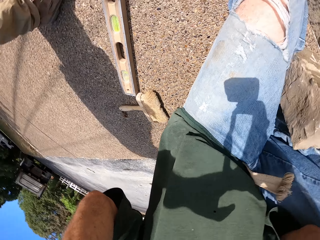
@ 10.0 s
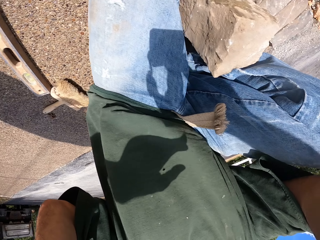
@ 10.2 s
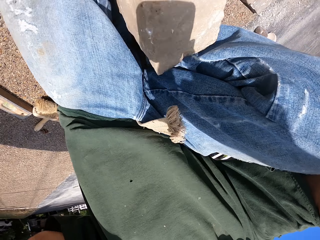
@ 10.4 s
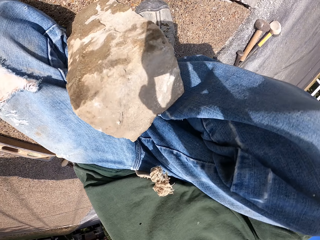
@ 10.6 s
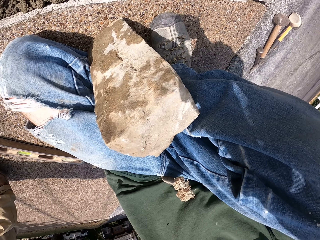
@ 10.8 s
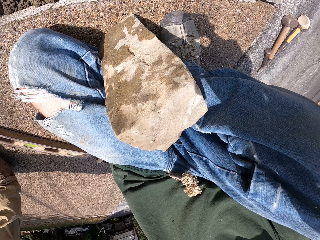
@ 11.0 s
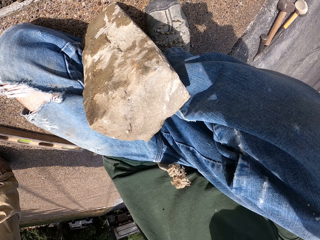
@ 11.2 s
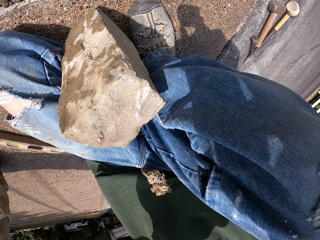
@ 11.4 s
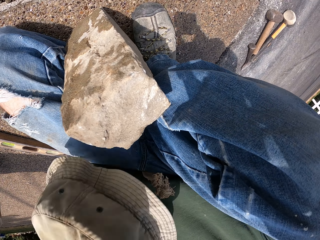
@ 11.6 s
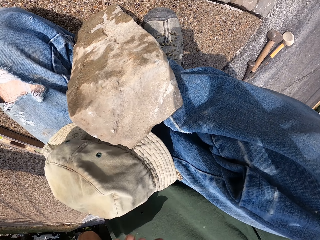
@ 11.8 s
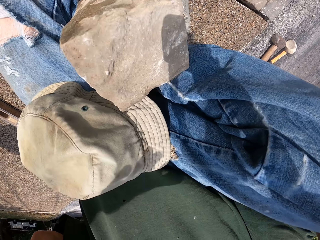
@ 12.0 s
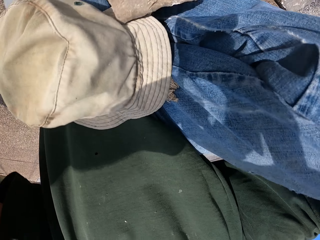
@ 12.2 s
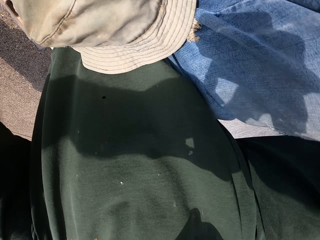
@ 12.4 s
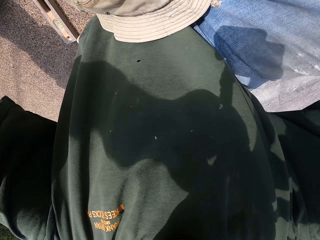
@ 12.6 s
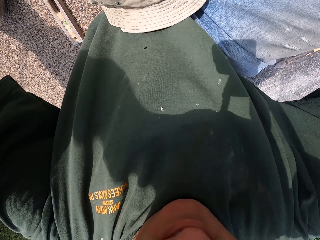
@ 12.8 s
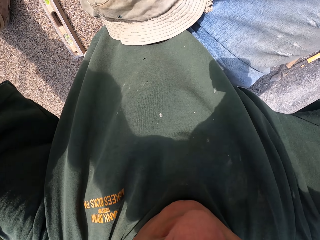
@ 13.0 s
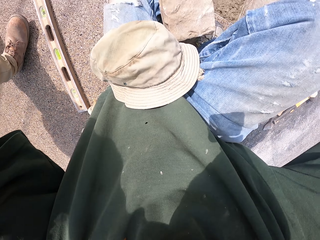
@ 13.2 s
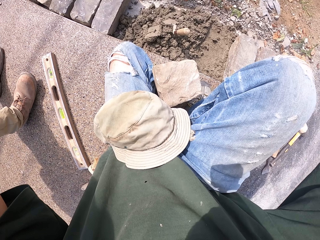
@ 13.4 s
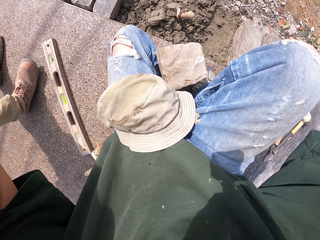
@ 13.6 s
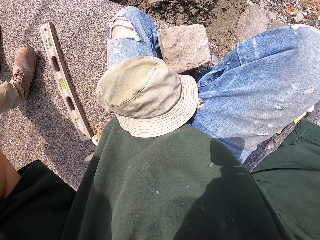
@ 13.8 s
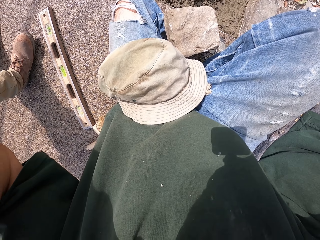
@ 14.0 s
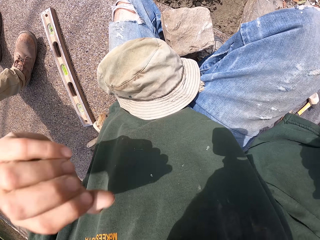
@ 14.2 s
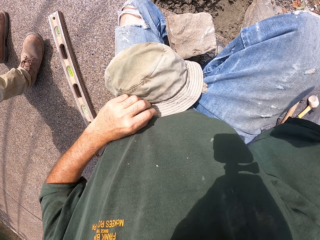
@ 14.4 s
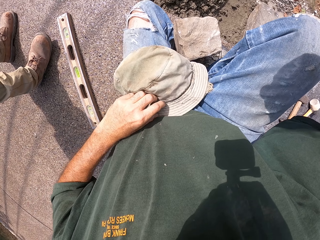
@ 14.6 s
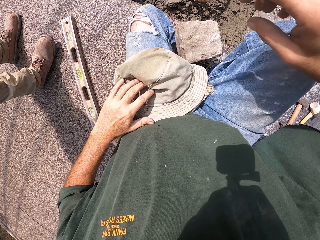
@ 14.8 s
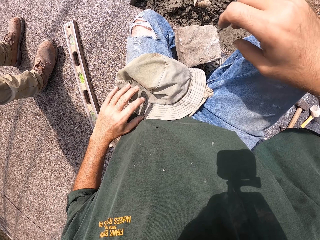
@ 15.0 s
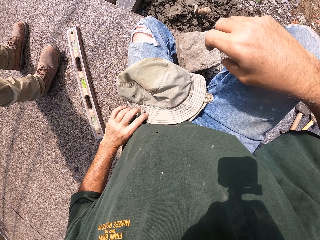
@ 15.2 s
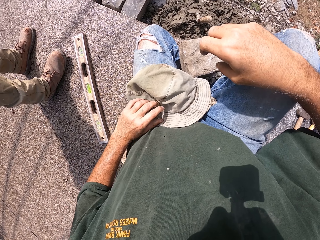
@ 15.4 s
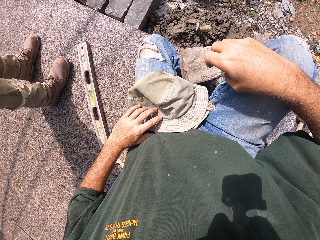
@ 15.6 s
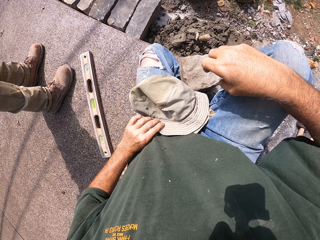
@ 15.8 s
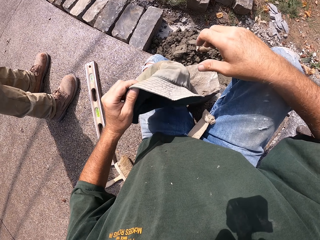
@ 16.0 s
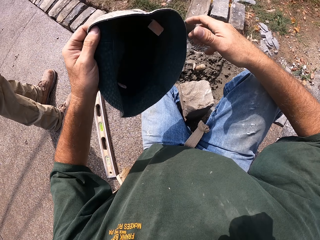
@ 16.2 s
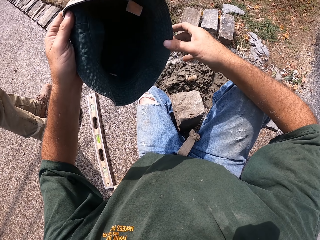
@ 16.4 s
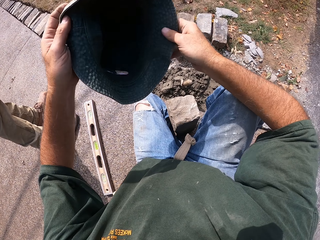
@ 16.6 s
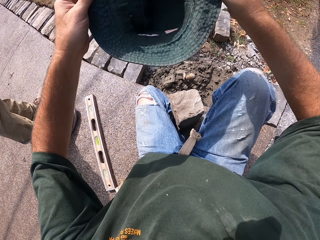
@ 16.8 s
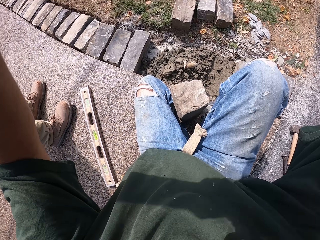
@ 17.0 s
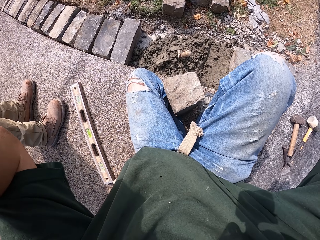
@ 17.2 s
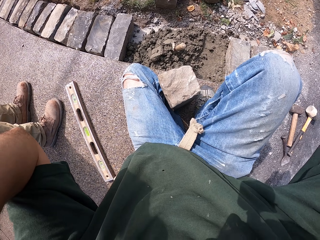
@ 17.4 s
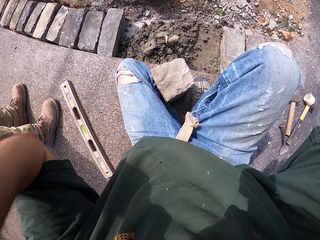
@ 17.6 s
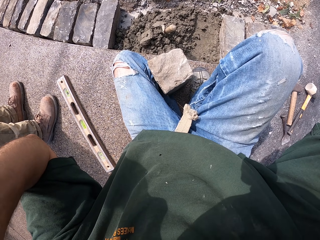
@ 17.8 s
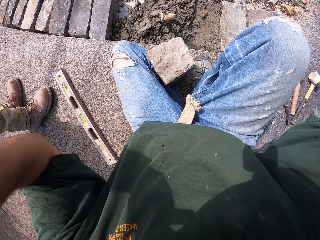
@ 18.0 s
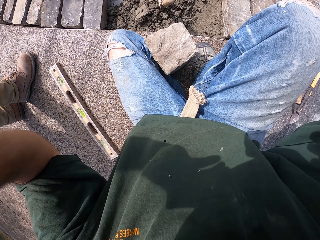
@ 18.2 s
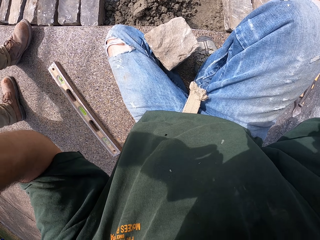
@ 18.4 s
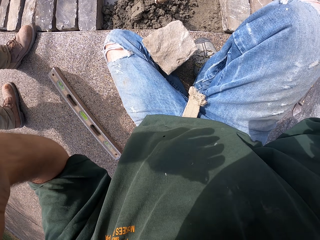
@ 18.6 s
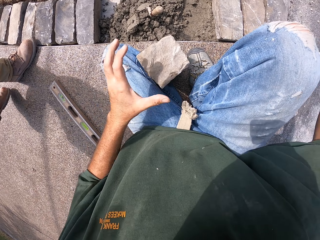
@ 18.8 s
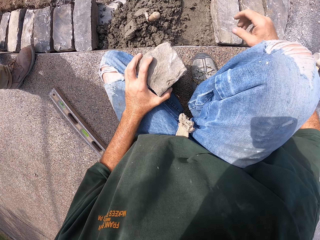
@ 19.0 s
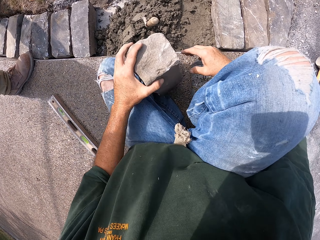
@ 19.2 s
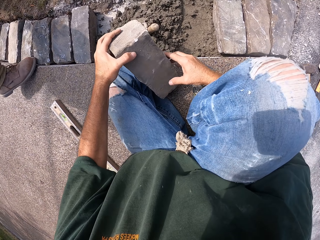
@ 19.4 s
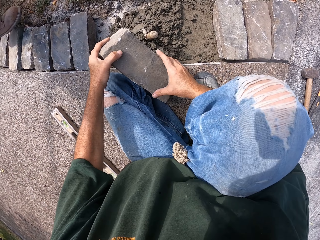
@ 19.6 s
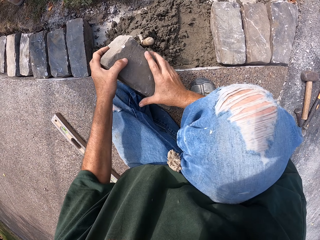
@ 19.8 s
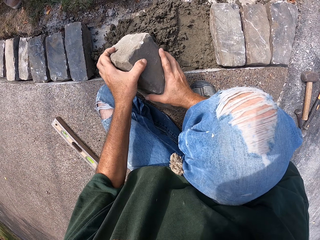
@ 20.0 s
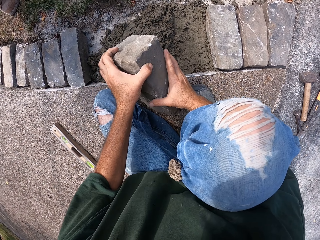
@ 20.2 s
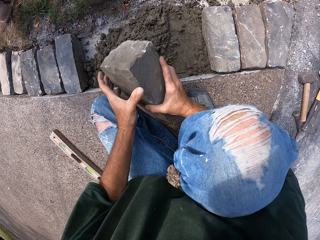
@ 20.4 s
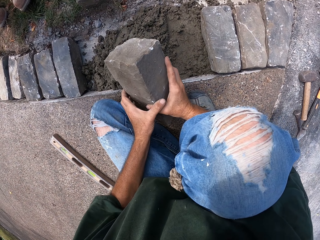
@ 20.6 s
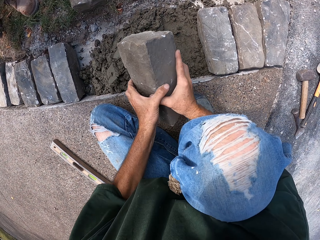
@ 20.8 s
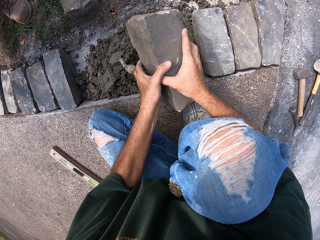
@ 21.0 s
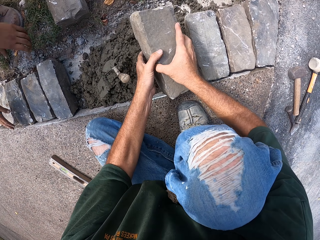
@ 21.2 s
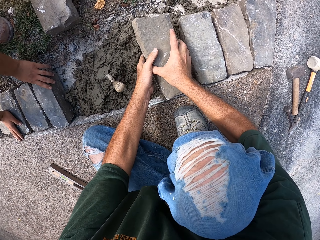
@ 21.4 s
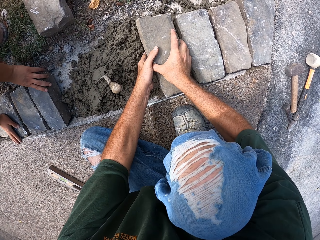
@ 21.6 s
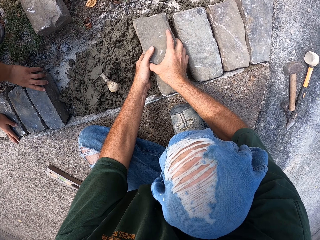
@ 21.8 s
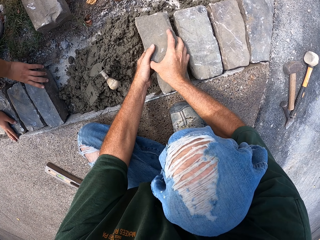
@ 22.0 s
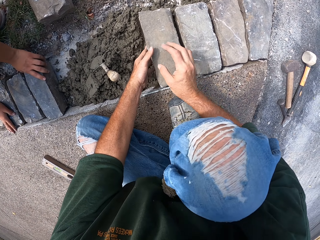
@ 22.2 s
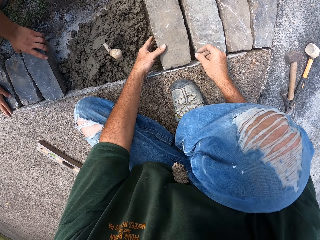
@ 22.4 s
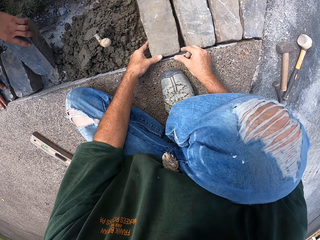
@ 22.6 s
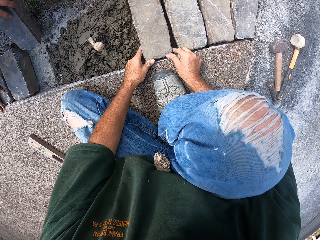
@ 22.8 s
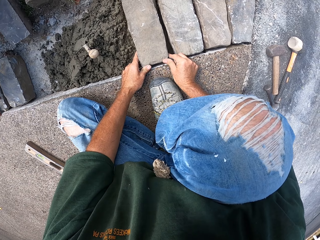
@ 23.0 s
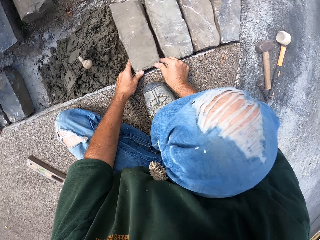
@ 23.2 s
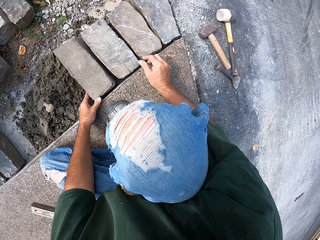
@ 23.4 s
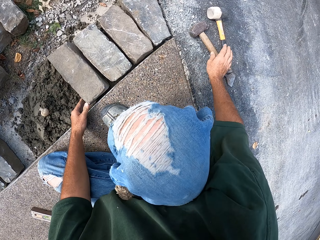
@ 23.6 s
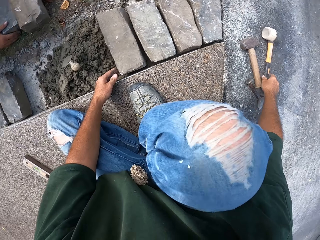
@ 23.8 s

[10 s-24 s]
A person fixes the camera on his head. The camera wearer adjusts the camera. The person puts the hat down on his leg. The camera wearer removes the hat. They take the hat and put the hat on. They pick up a stone block. They put the stone block on the mortar in the furrow.

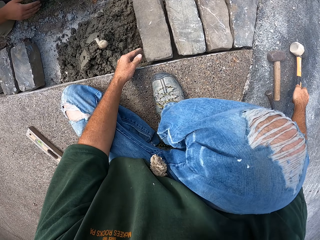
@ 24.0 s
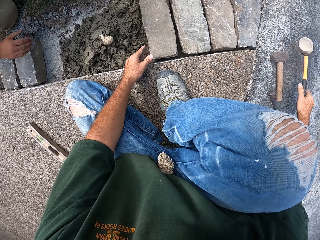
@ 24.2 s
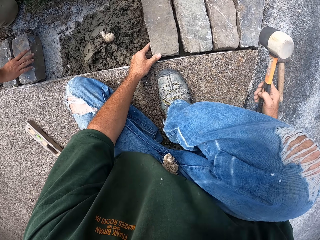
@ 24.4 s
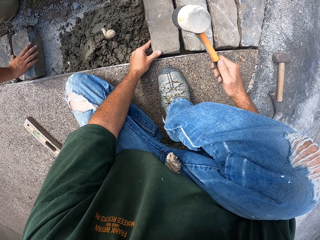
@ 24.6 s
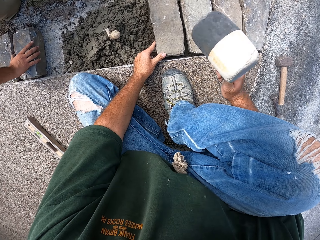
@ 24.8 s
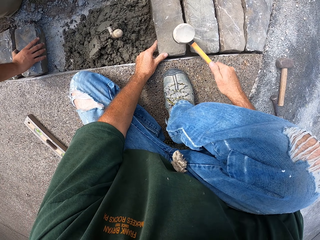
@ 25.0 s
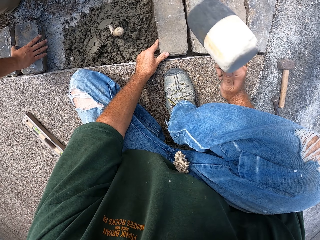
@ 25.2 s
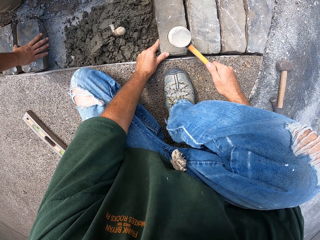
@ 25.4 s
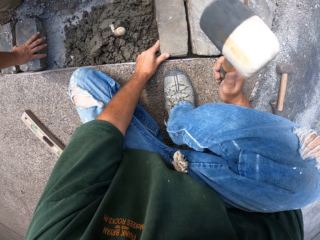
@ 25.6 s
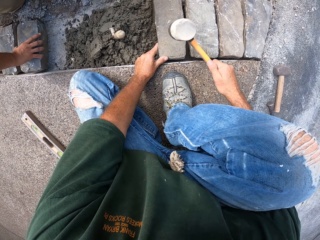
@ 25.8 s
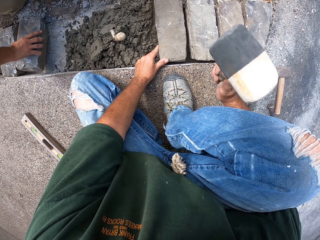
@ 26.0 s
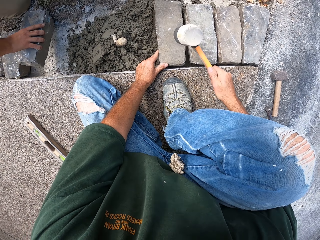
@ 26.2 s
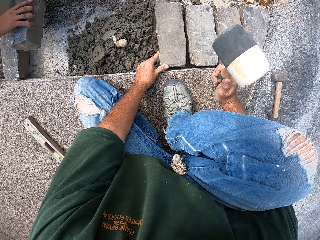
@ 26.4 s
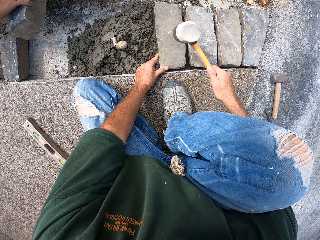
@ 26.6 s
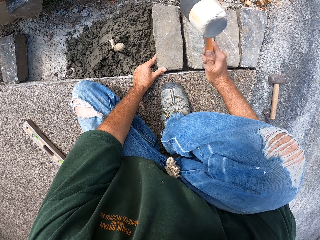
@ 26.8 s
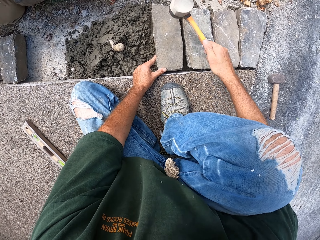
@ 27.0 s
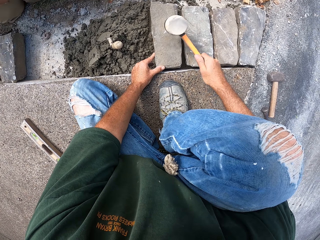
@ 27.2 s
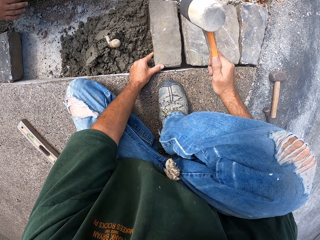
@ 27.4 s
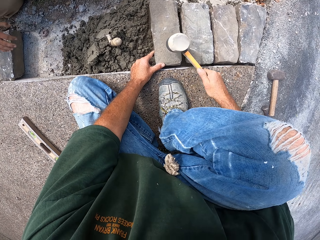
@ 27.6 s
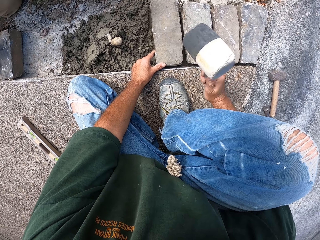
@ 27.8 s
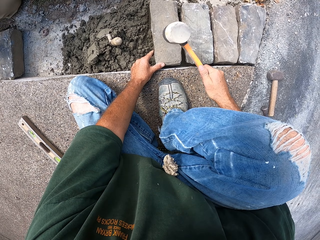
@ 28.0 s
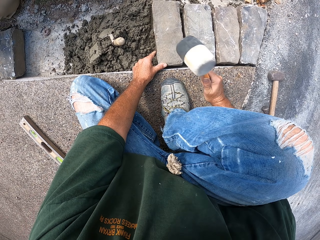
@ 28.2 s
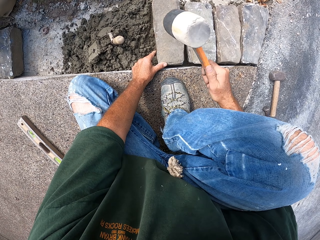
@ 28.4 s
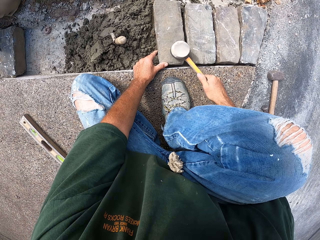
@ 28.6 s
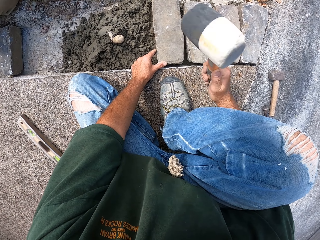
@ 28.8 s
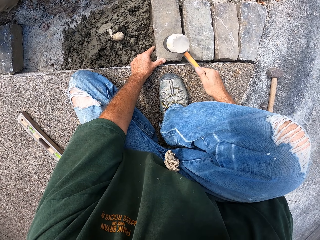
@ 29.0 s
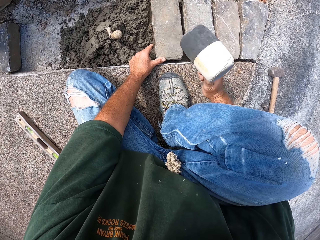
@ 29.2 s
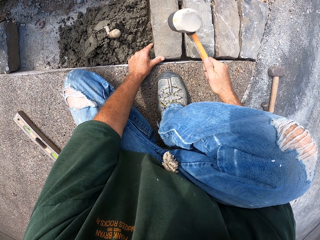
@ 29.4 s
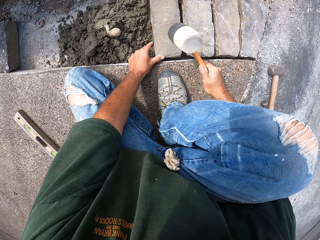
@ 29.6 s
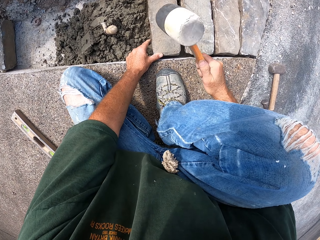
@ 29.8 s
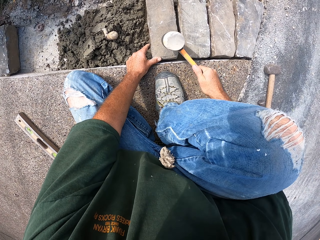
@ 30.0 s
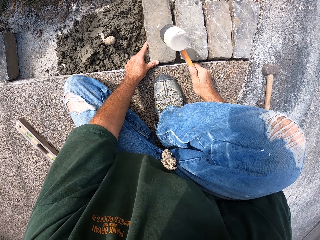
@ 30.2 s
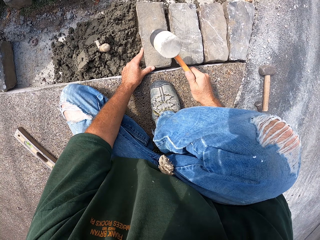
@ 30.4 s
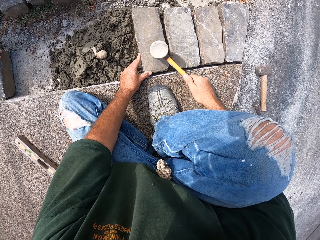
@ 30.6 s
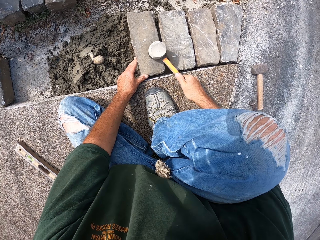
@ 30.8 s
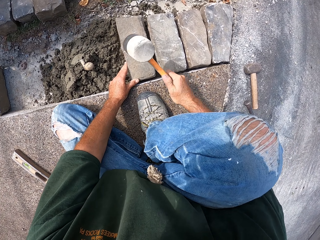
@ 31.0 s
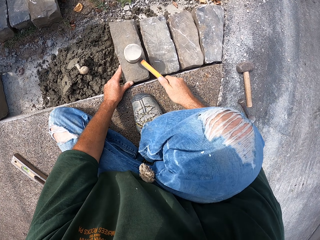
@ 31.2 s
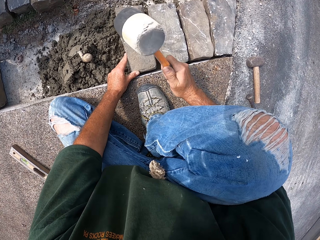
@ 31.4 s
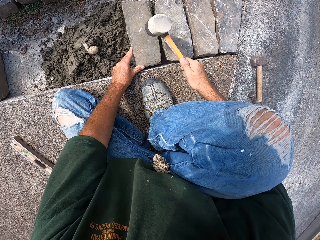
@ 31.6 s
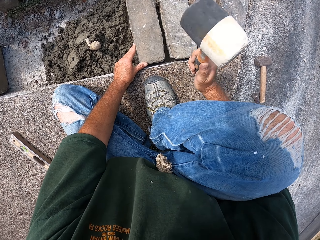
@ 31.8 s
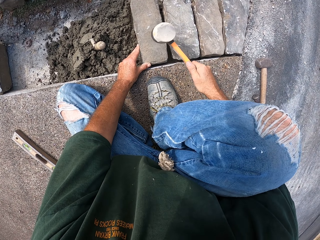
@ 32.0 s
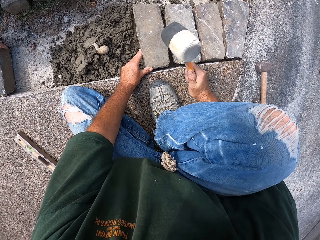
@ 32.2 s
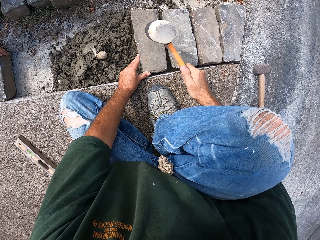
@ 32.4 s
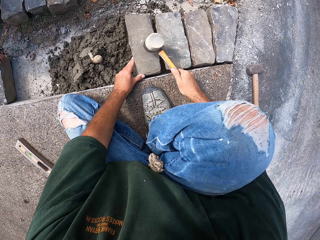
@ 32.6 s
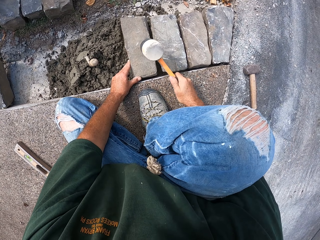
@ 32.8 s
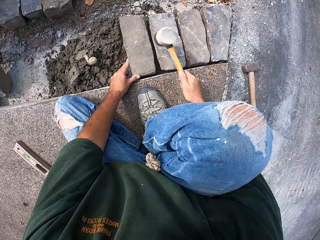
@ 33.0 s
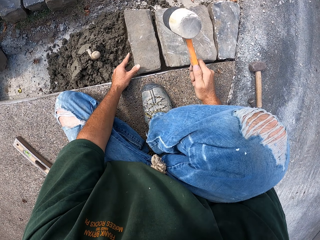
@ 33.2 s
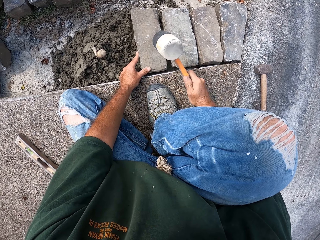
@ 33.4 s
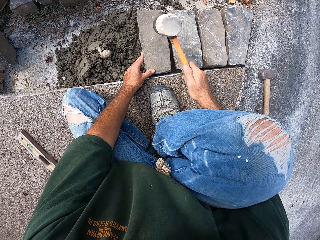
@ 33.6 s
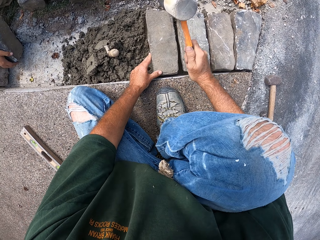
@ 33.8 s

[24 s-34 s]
The camera wearer takes the mallet. They hit the stone with the mallet. A person picks up a stone block.
